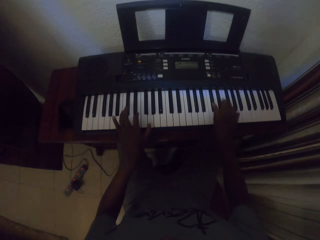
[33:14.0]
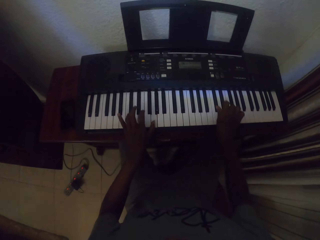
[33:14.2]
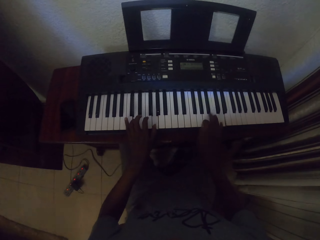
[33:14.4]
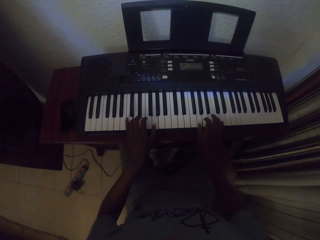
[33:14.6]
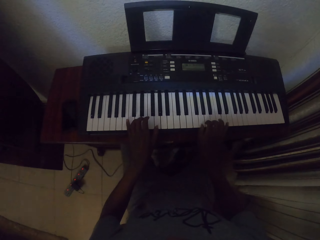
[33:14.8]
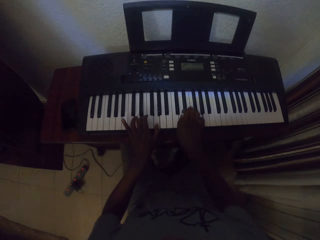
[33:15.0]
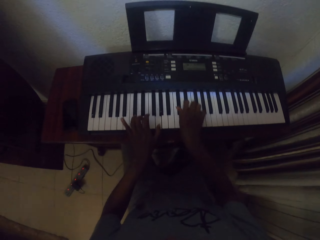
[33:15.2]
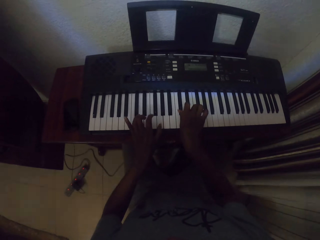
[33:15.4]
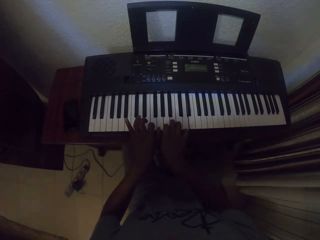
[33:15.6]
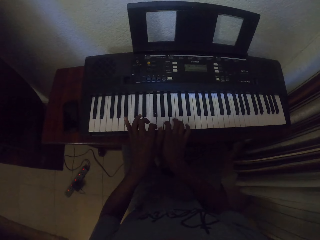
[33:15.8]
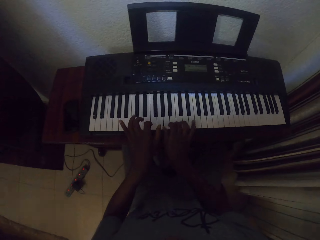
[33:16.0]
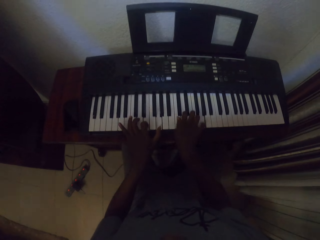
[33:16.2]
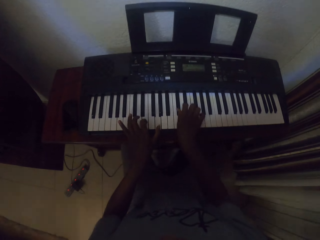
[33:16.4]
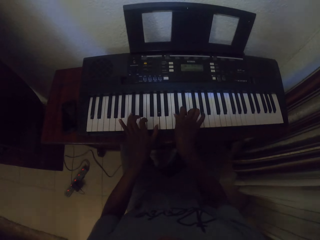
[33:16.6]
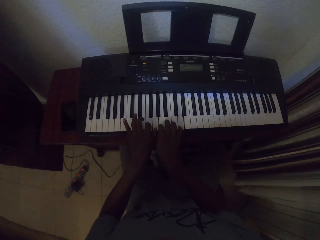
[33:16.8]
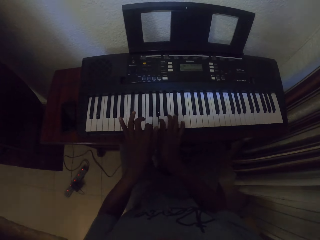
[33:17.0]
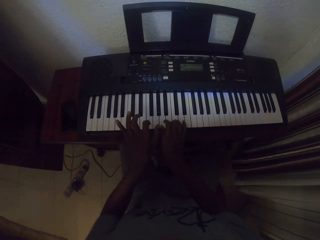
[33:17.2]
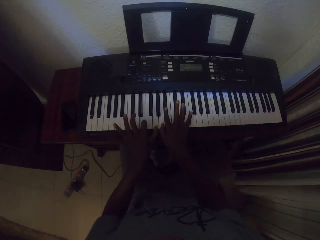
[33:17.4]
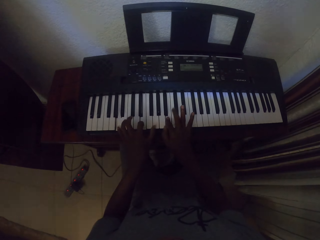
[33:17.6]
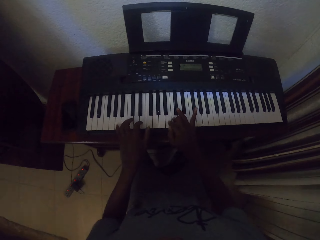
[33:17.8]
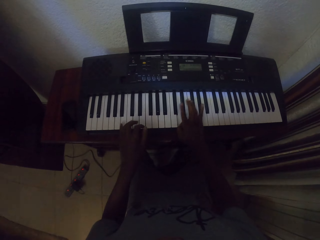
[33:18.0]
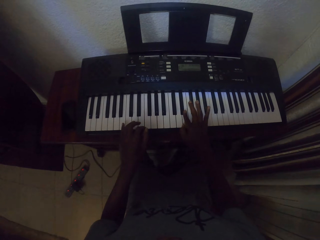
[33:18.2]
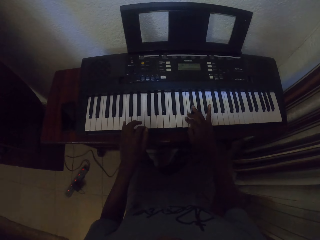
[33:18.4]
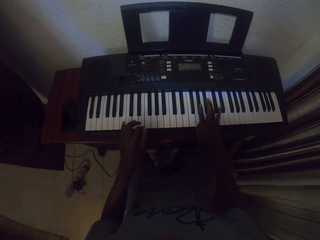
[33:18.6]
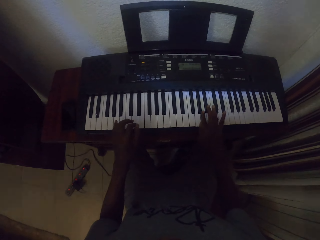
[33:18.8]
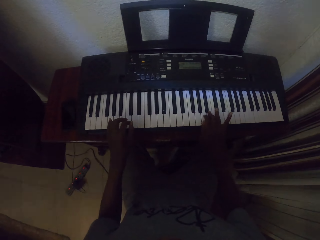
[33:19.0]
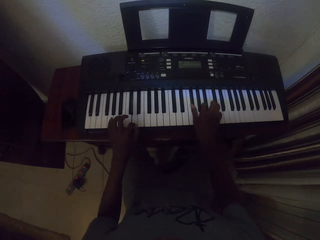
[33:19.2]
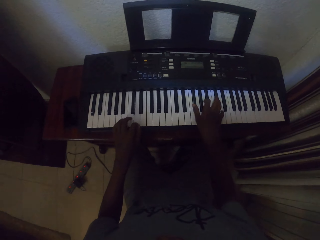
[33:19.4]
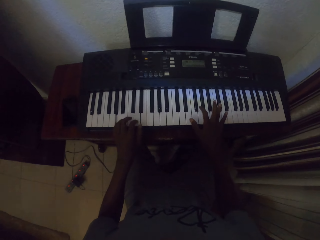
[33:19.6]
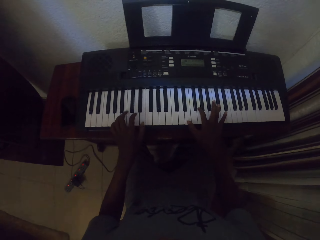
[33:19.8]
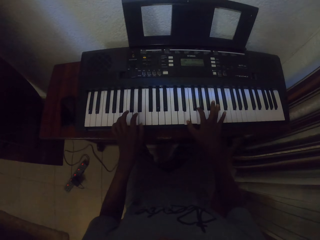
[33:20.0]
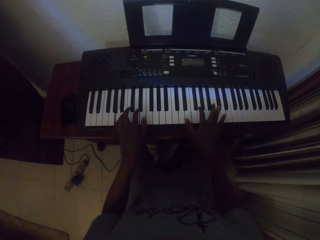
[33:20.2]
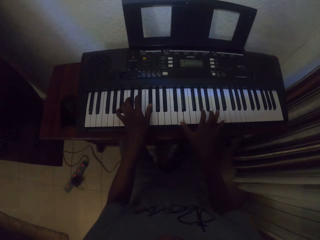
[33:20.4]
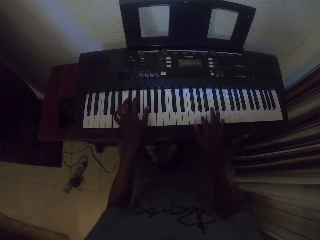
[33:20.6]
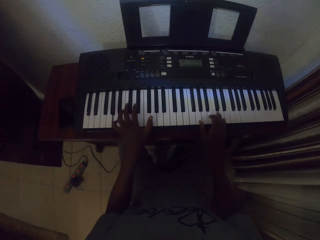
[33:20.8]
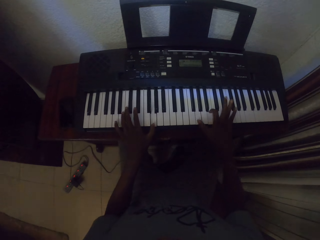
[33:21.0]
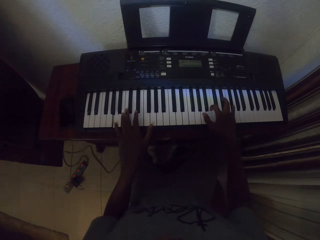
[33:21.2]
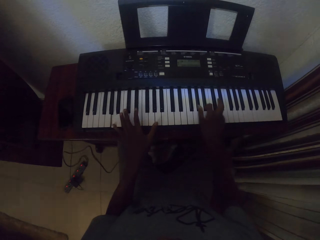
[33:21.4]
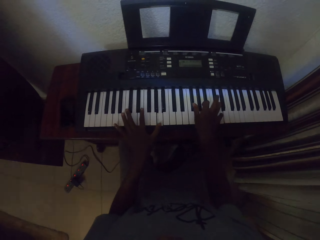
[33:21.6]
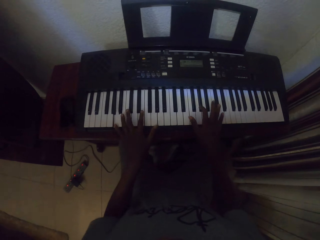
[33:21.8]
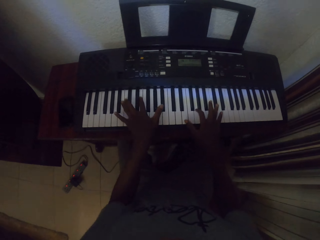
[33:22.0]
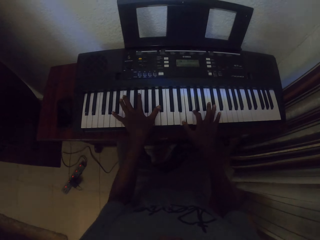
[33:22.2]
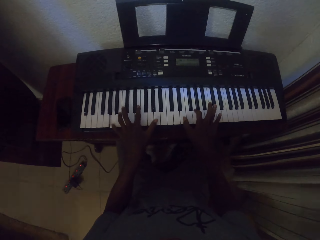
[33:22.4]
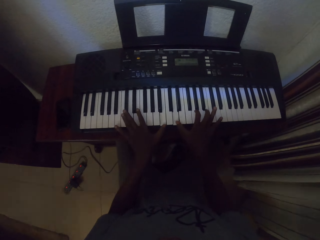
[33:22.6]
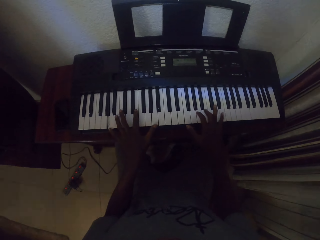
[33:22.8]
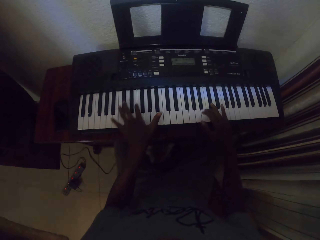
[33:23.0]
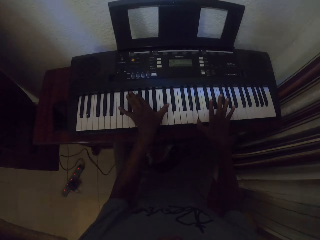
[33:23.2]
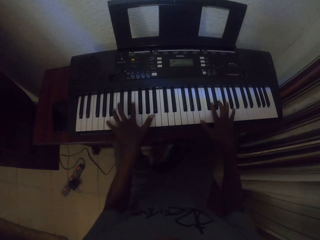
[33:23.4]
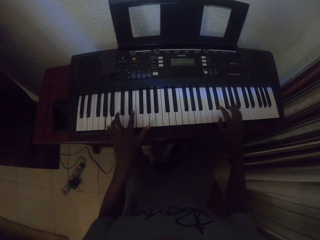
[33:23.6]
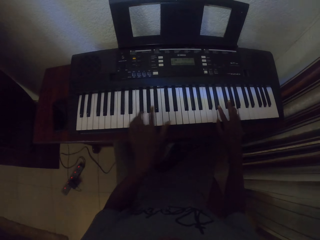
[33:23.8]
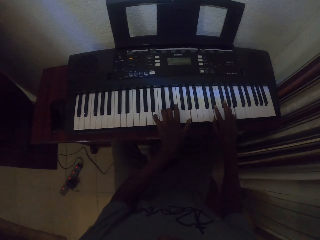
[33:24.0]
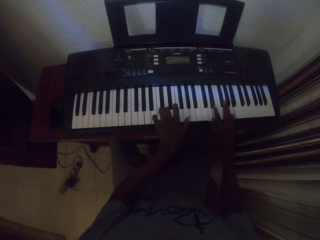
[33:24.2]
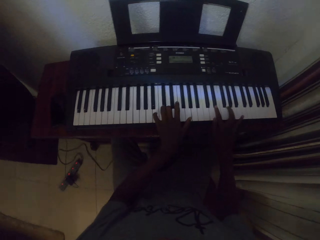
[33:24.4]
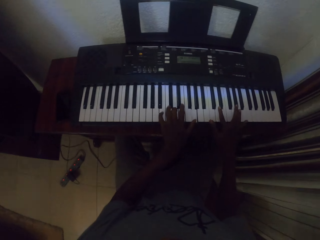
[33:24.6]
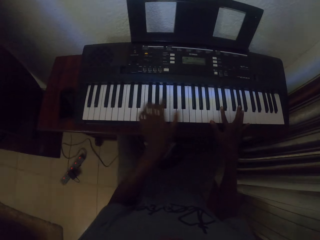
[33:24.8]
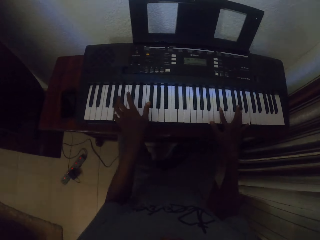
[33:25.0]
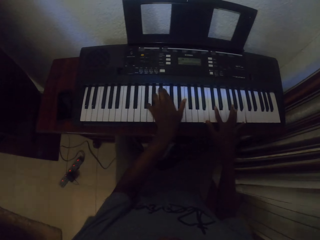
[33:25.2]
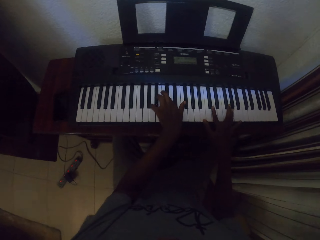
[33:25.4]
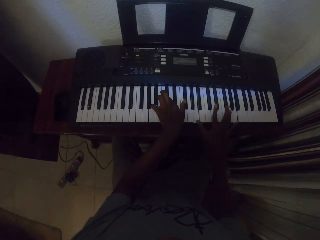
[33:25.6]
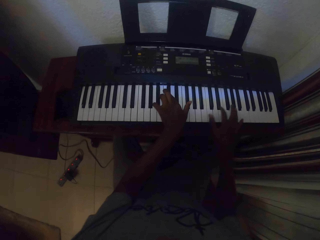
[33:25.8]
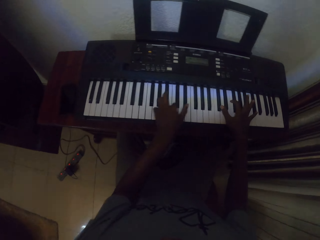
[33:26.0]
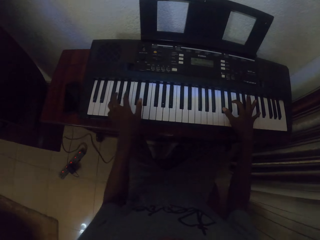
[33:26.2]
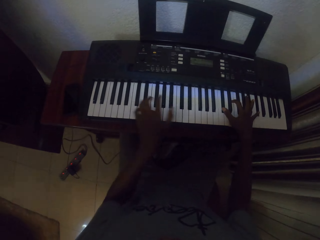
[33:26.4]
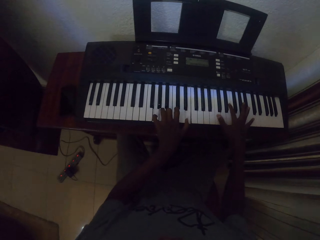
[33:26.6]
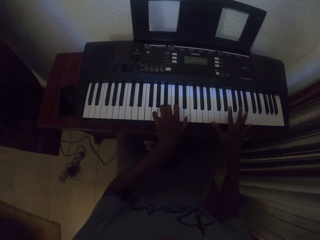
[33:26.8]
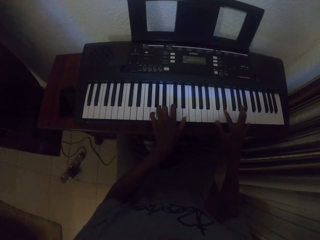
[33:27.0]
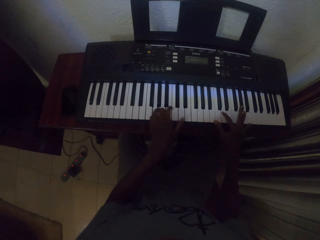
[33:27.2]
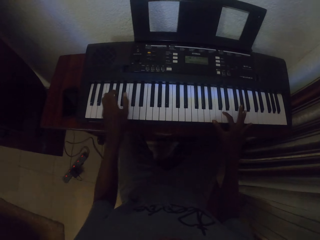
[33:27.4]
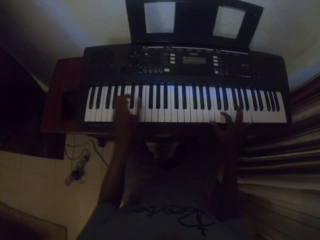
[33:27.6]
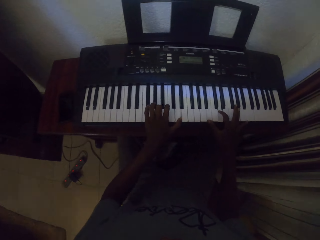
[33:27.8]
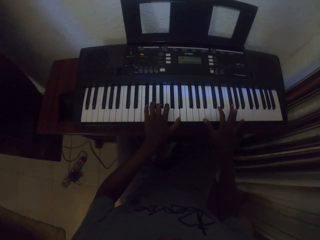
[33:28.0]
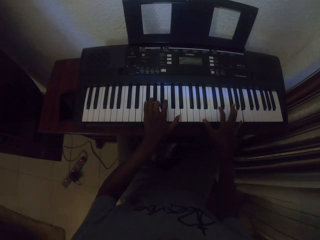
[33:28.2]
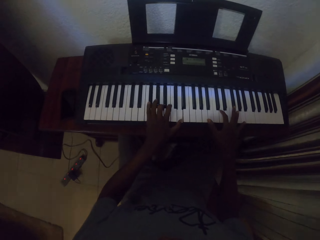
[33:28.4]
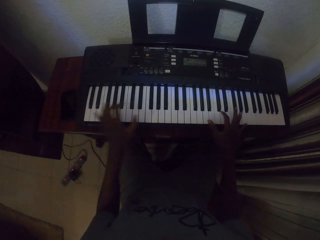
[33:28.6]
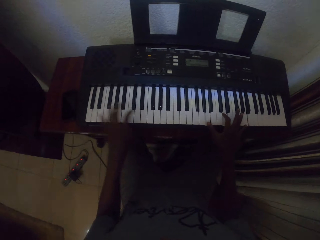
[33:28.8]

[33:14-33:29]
The camera wearer plays the piano with both hands. They play the piano with both hands repeatedly.

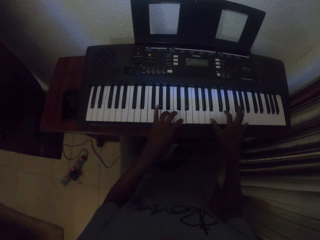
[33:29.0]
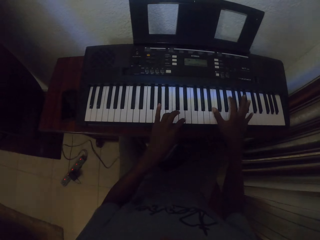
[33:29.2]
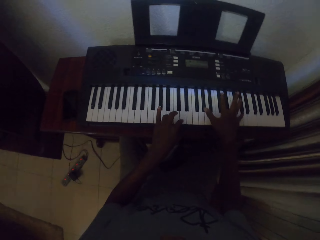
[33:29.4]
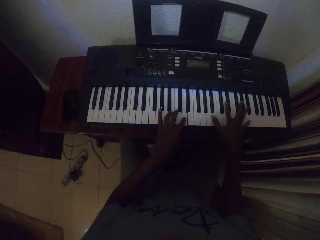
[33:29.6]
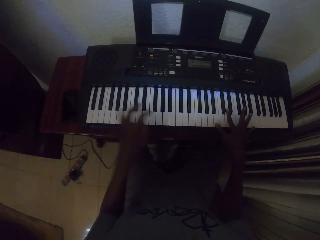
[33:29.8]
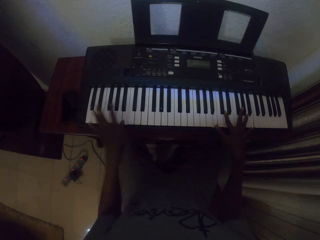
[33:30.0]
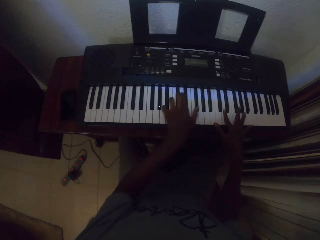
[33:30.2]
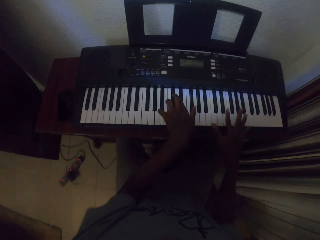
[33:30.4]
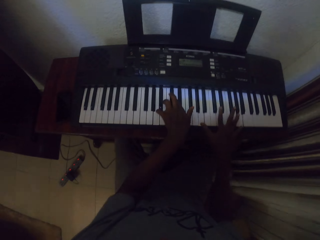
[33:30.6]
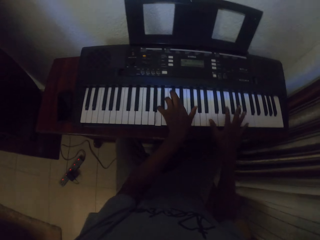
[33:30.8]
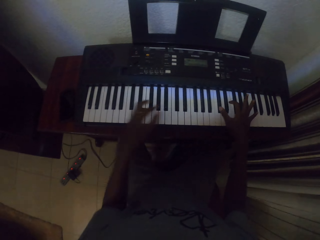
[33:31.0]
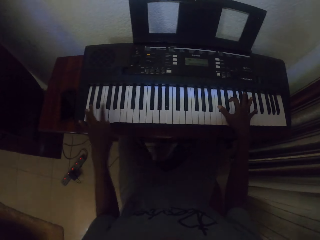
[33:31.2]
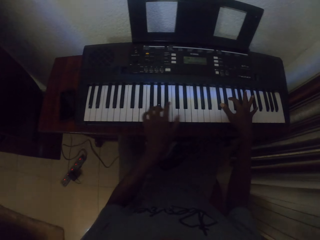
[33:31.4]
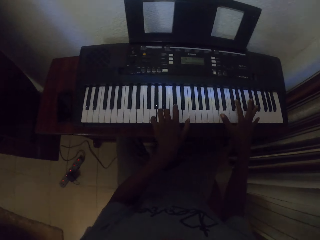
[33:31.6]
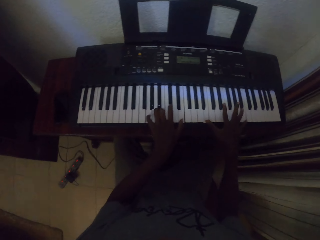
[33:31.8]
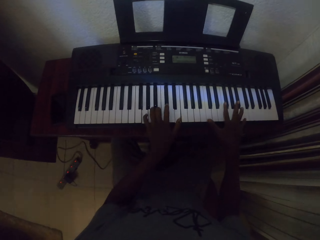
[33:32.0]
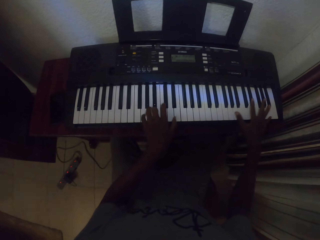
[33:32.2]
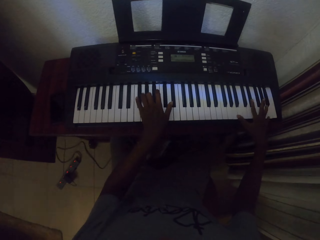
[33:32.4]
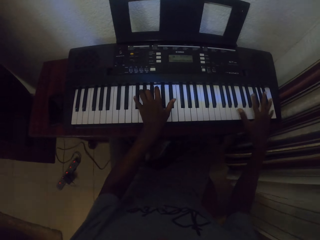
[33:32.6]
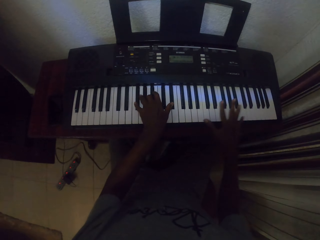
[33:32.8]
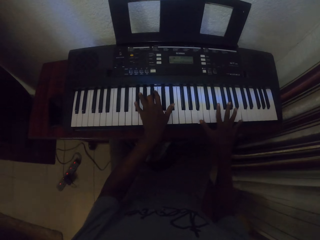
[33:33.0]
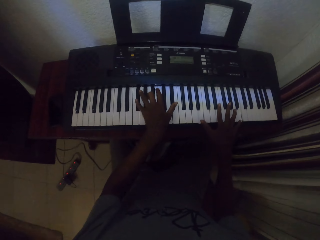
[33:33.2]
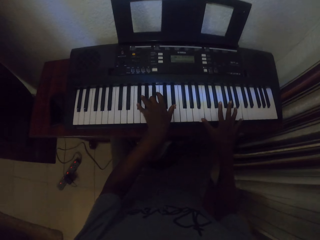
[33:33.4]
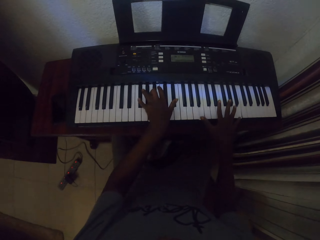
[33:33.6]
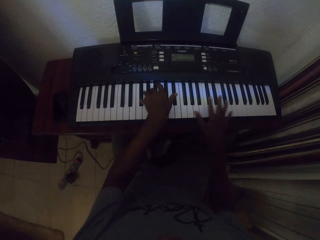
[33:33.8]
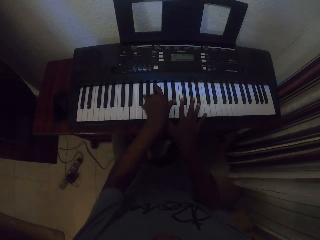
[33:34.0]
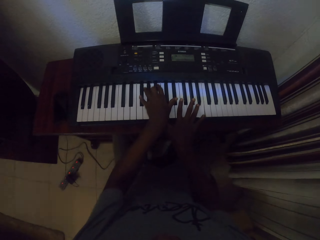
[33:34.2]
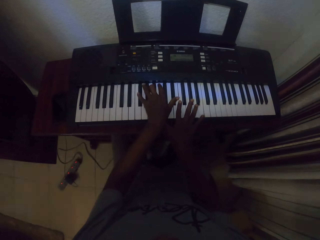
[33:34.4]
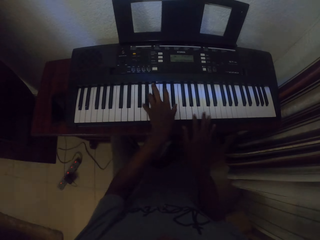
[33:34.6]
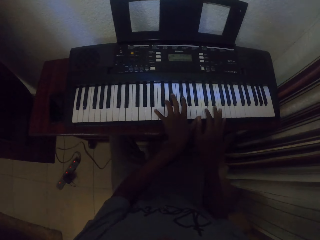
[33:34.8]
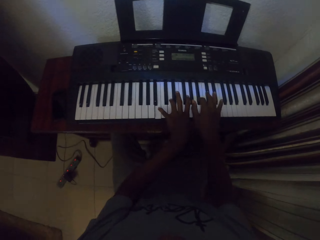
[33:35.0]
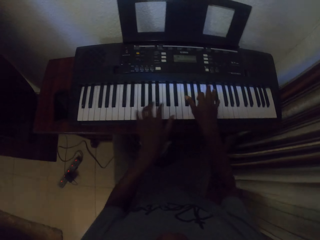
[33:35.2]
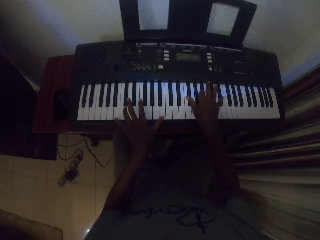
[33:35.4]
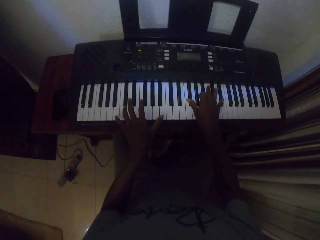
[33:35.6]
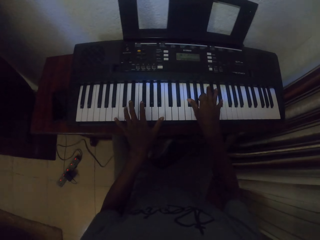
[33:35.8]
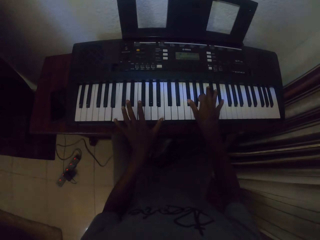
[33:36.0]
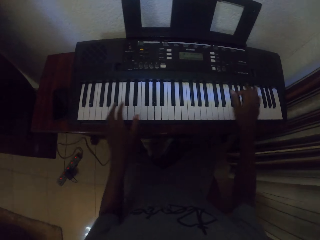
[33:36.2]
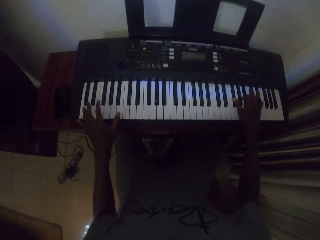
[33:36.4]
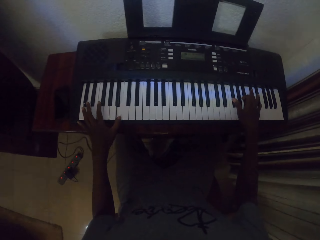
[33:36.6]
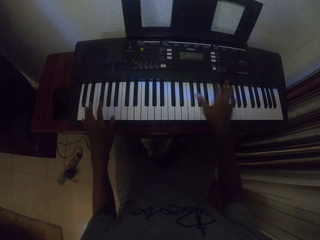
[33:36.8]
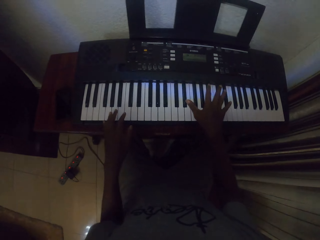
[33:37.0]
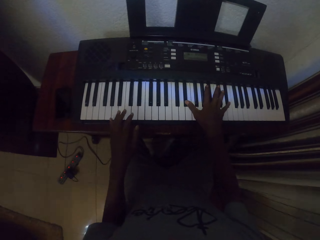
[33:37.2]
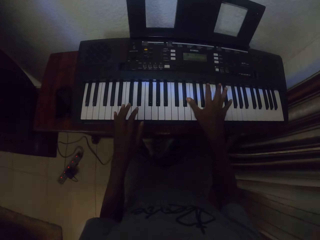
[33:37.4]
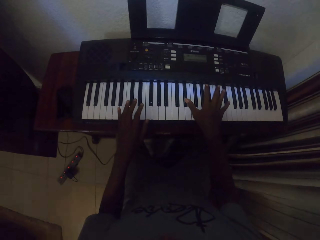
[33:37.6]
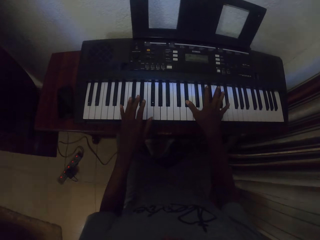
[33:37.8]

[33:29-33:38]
The camera wearer plays the piano with both hands. They play the piano with both hands repeatedly.
